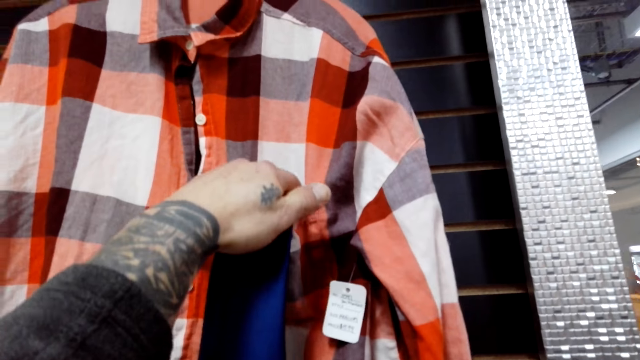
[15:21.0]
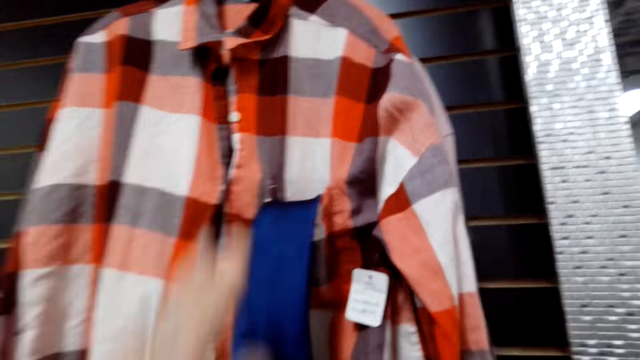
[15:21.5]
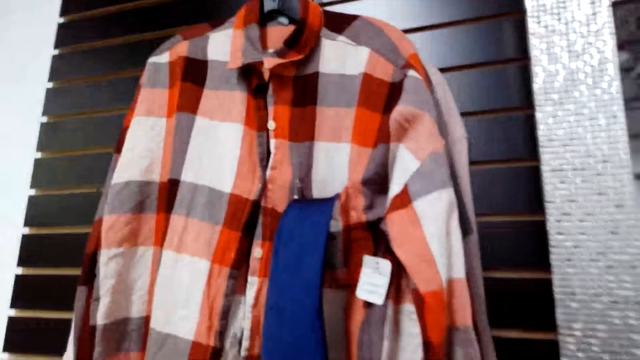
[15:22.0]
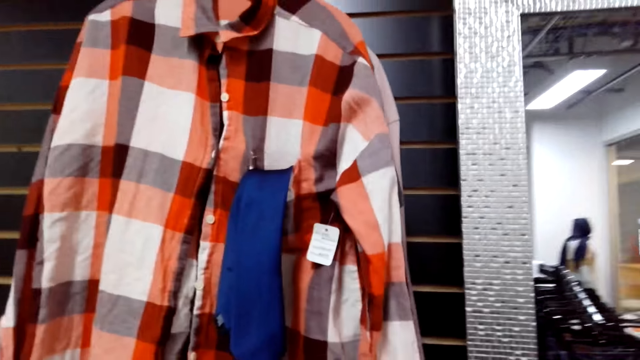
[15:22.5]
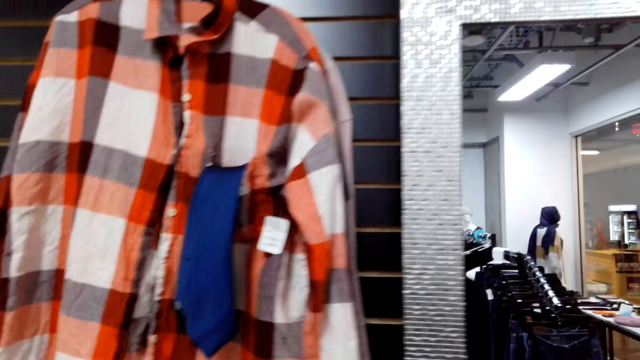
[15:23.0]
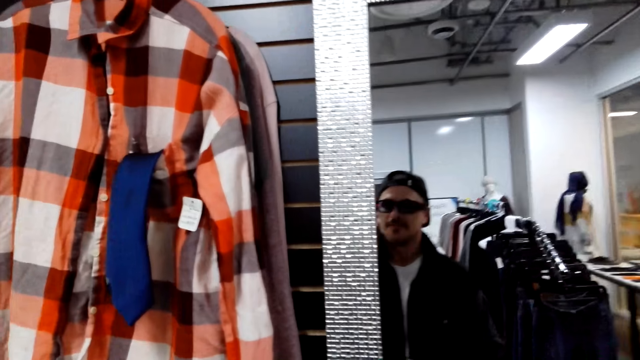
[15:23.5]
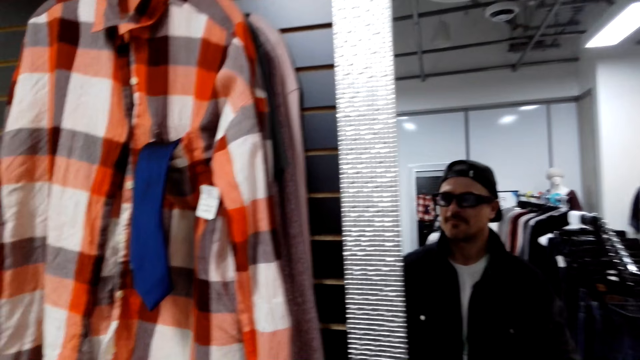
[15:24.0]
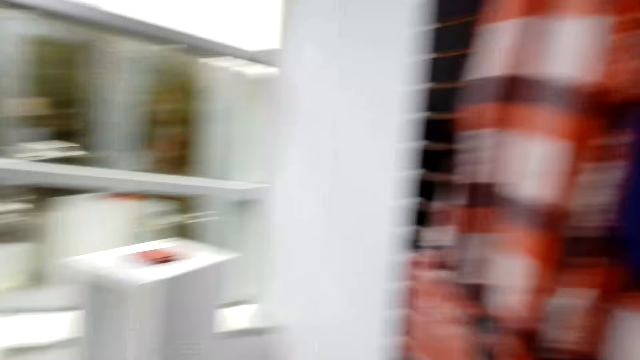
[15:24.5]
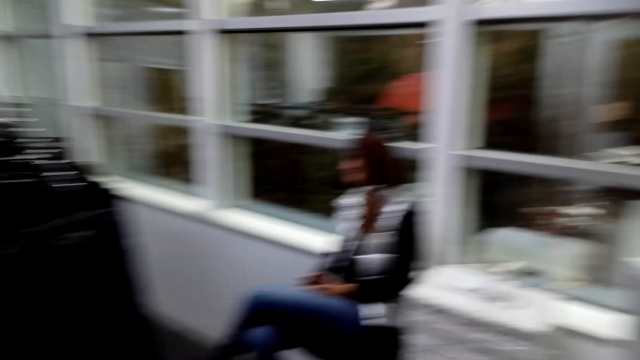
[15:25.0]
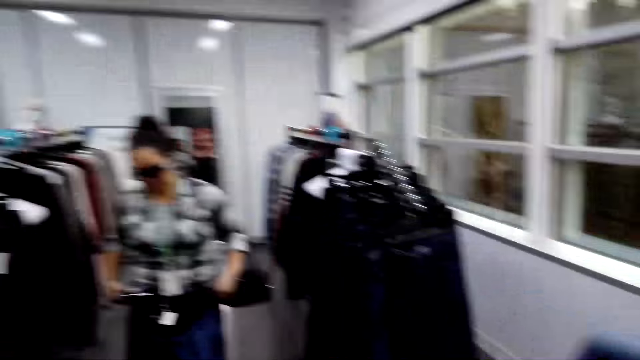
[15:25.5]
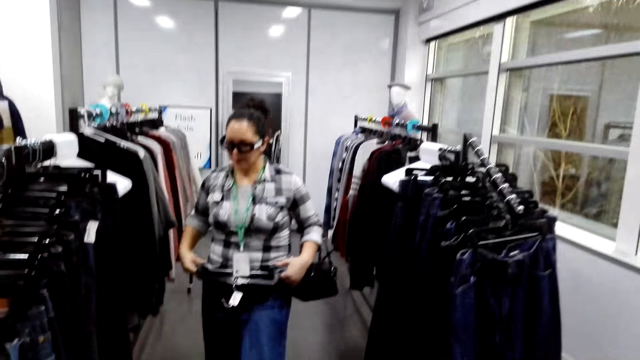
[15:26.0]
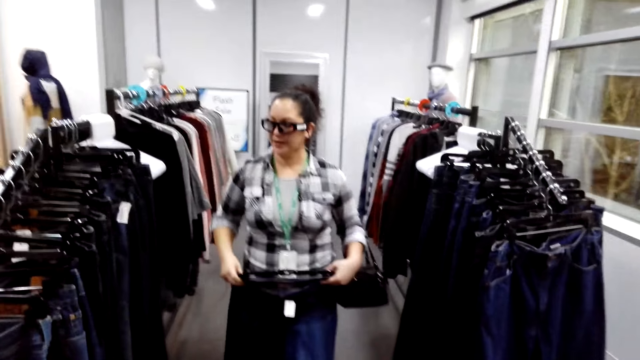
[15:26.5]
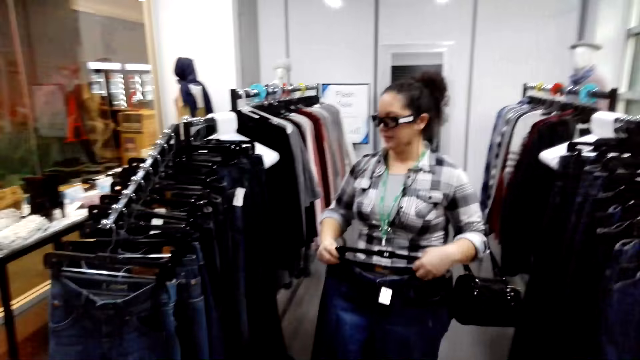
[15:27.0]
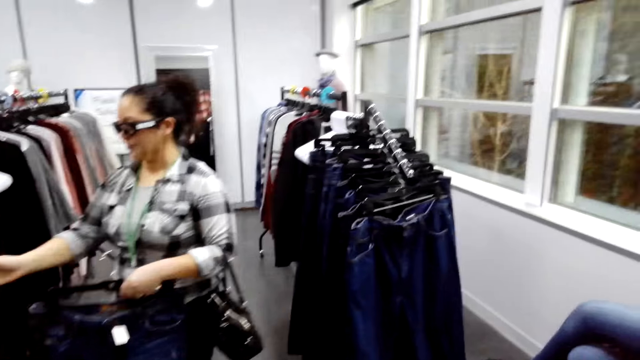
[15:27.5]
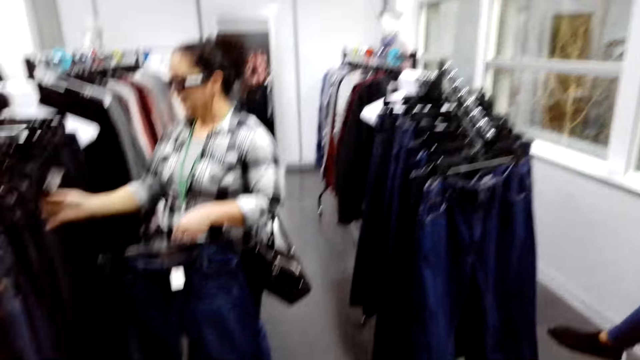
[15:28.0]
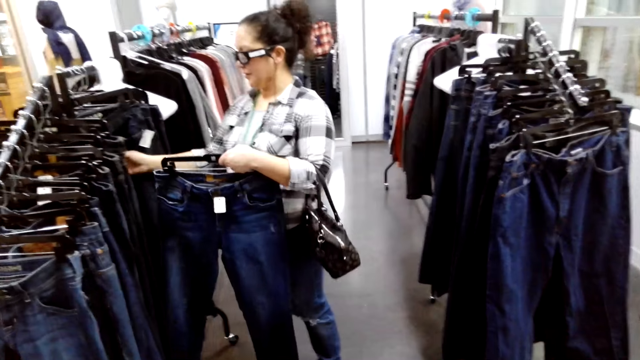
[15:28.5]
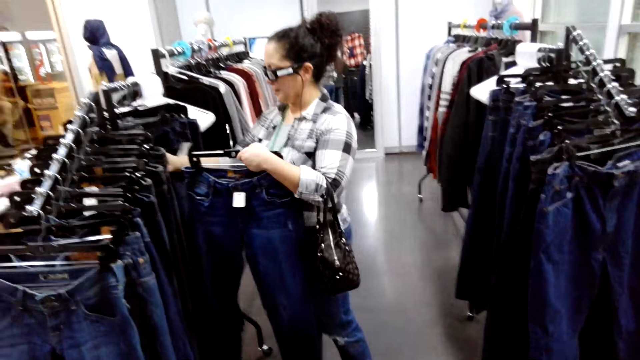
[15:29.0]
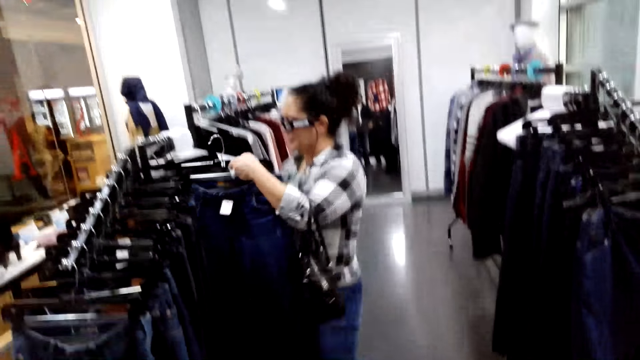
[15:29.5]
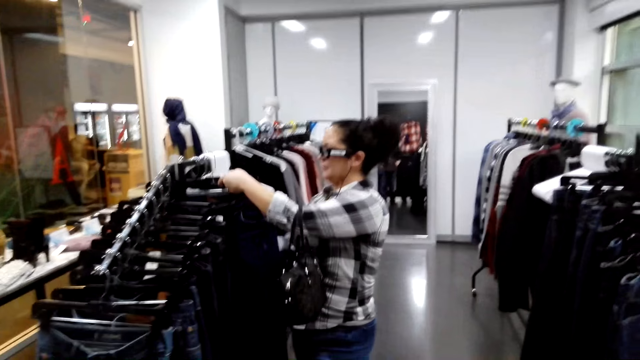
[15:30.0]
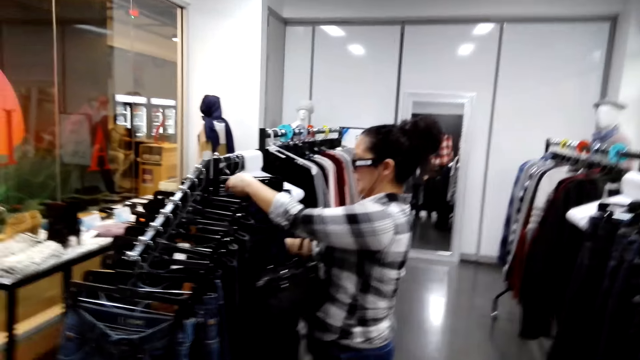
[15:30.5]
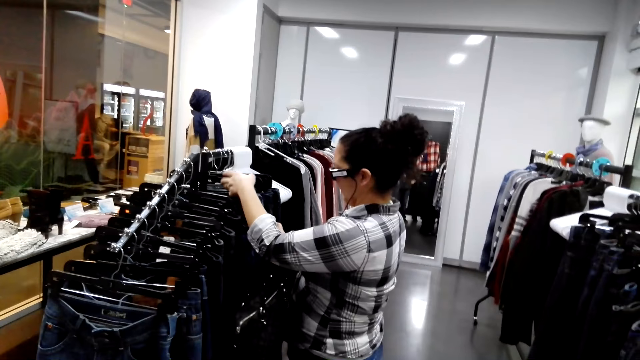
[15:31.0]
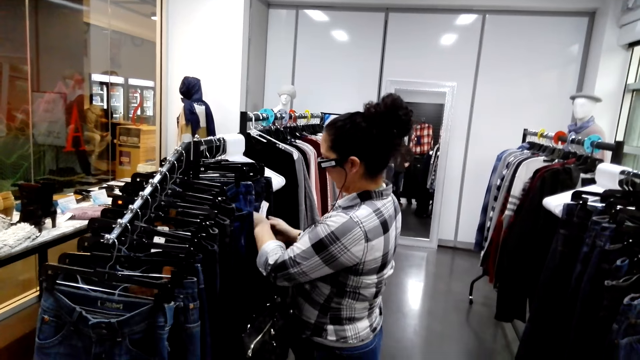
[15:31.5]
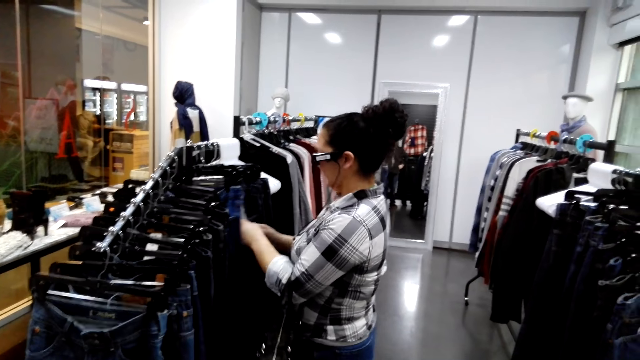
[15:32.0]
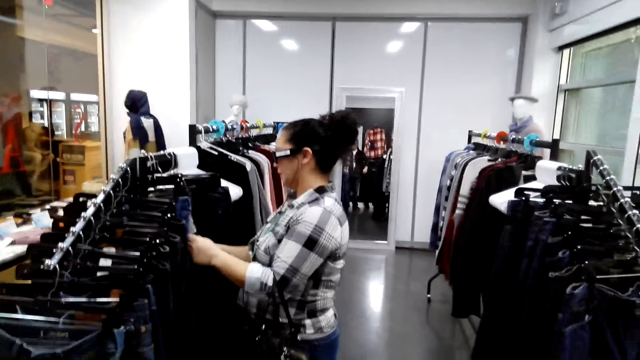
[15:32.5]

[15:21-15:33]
The camera wearer hangs back the tie. They look around. They turn around. A person holds a trouser. The person returns the trouser on the rack.

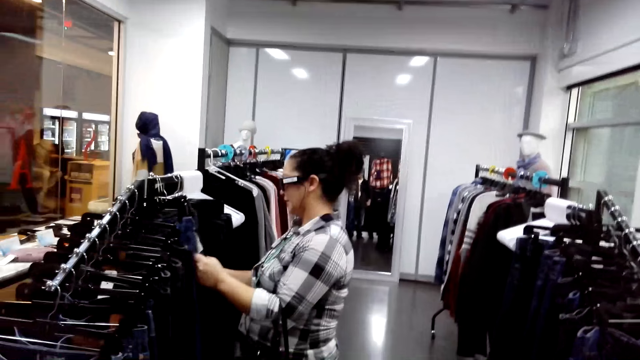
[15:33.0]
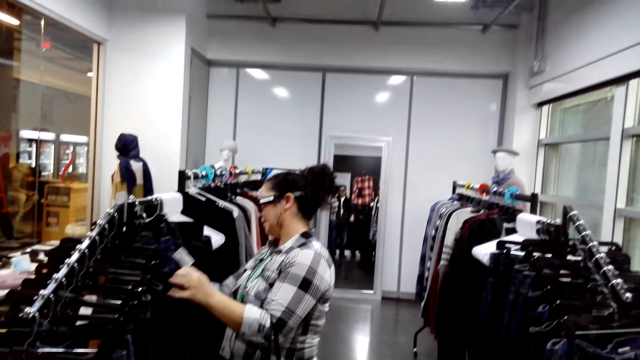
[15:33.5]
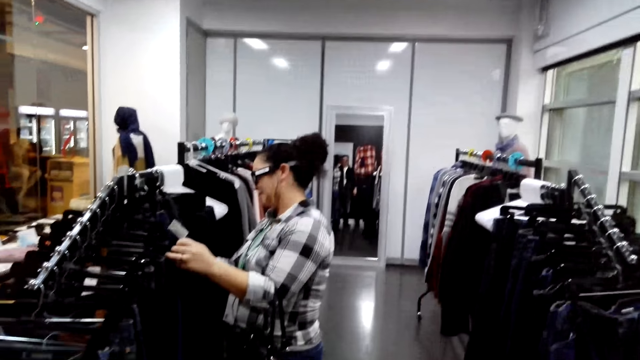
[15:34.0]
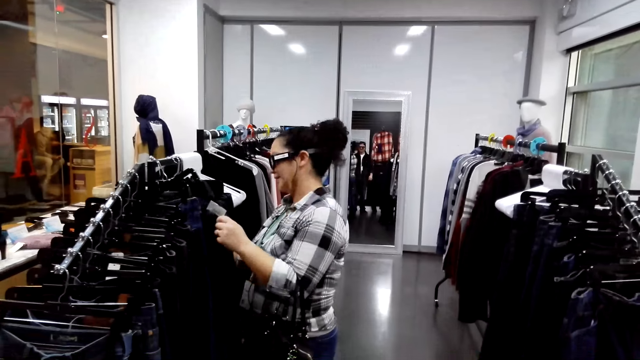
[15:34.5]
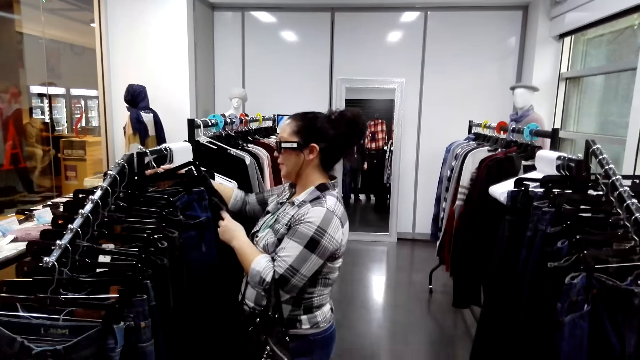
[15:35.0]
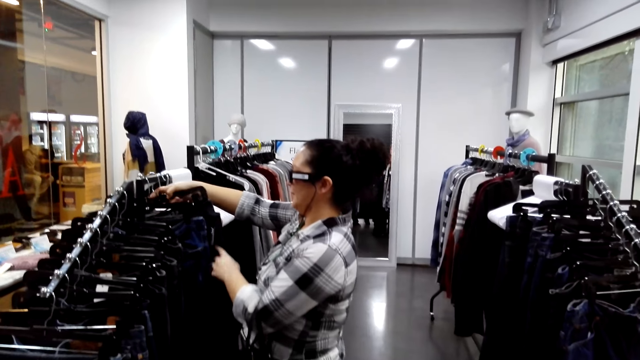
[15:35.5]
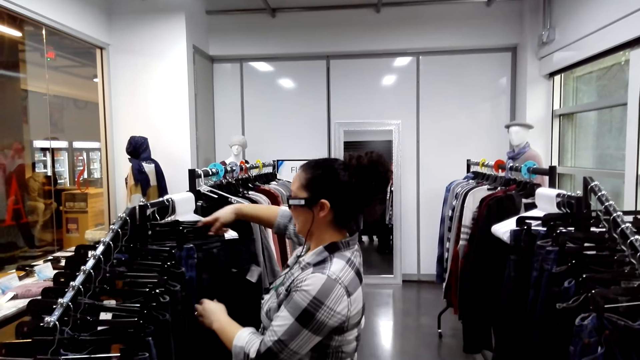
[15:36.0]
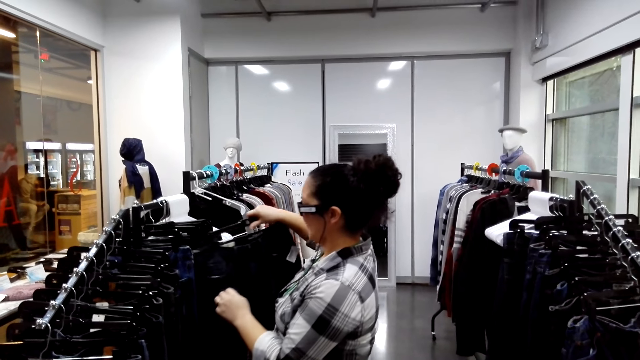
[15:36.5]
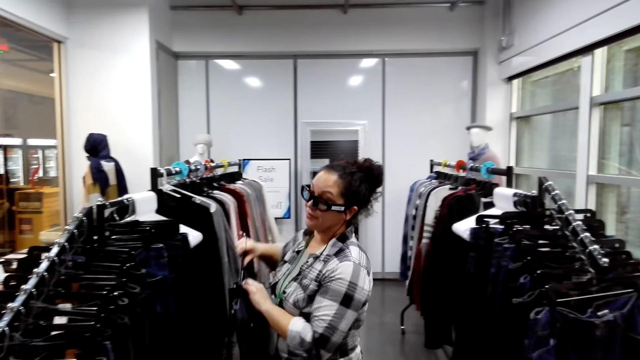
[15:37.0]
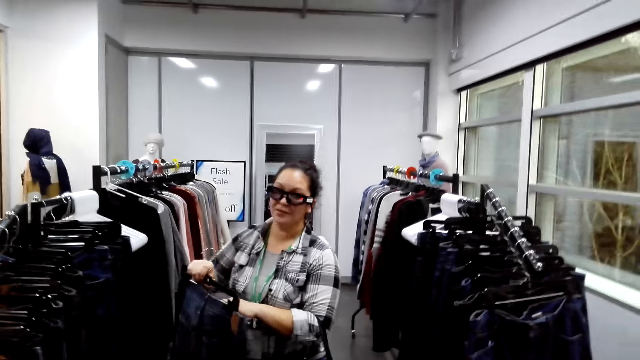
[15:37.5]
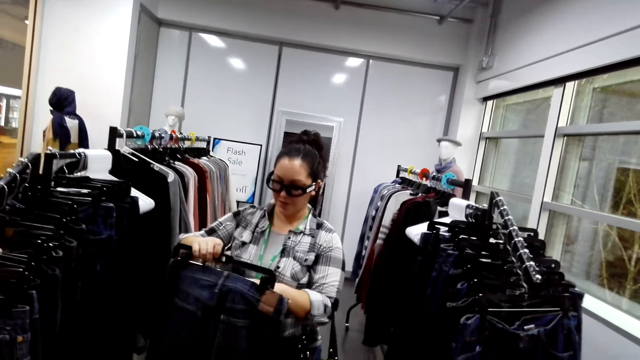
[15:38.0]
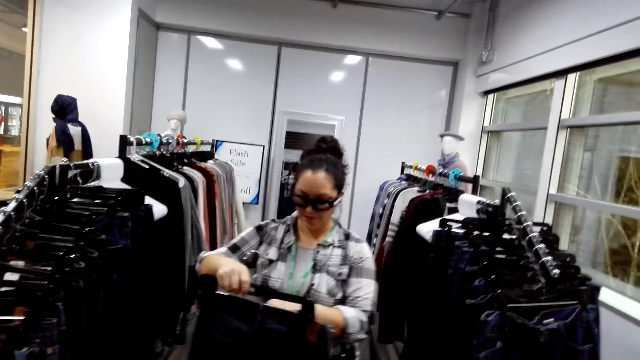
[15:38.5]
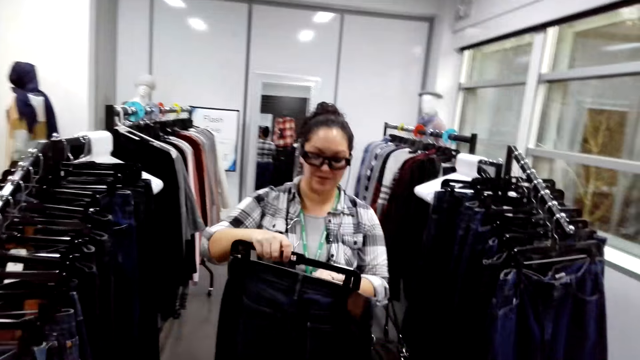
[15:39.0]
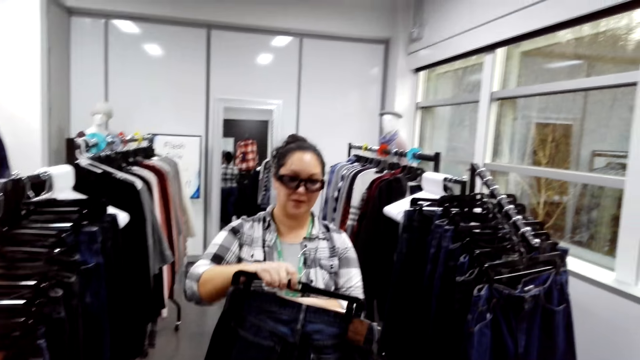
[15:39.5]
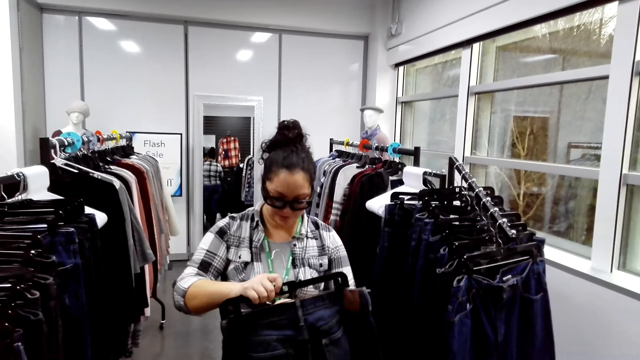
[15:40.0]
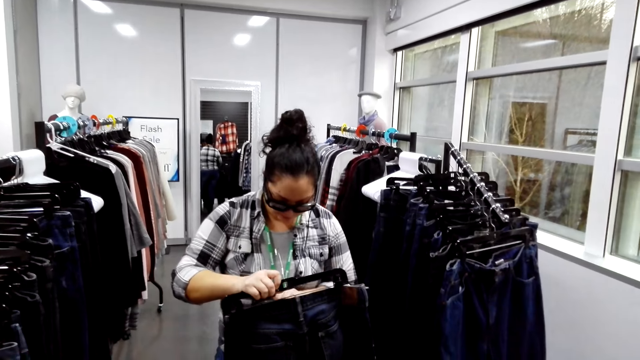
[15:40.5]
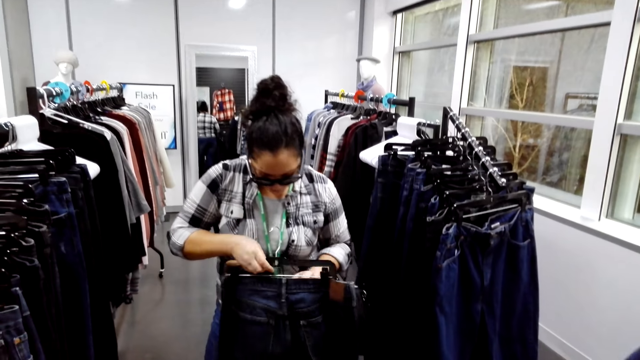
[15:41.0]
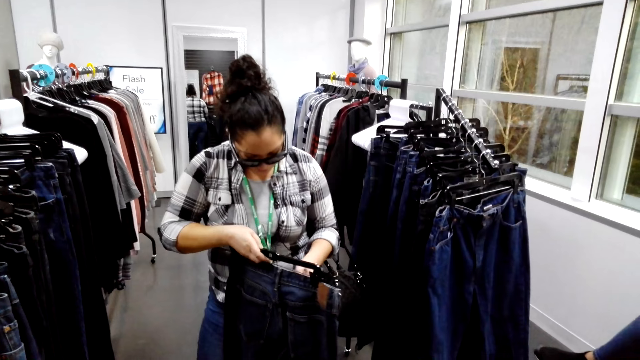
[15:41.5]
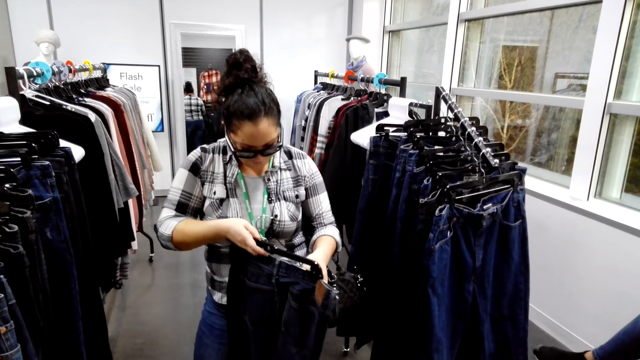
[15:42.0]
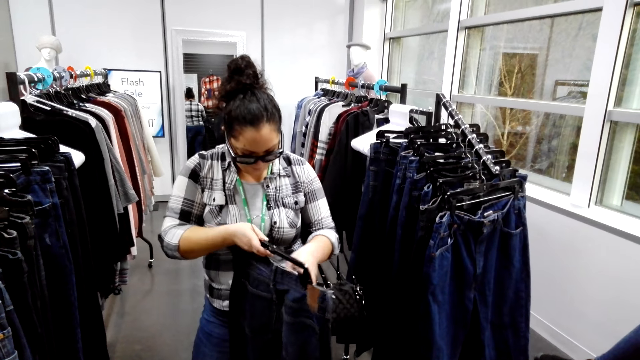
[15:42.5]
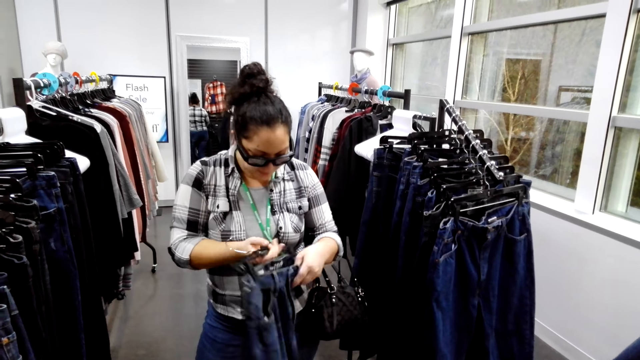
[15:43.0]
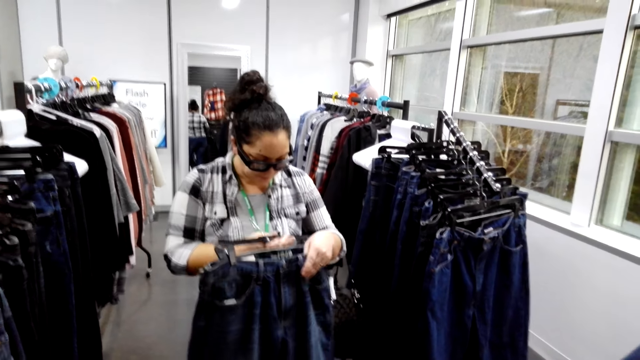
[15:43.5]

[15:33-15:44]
A person picks up a trouser from the rack. The person checks the trouser.
